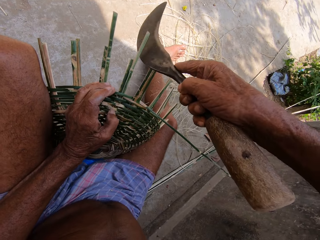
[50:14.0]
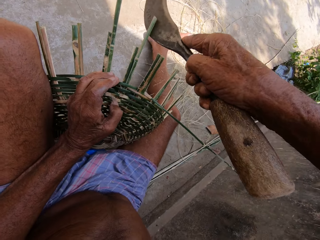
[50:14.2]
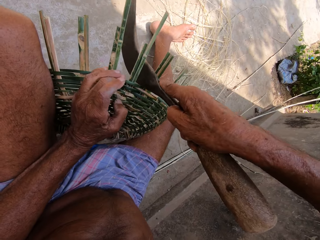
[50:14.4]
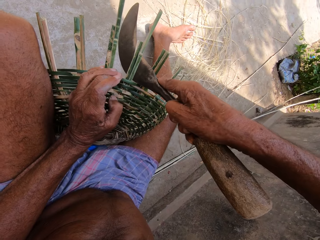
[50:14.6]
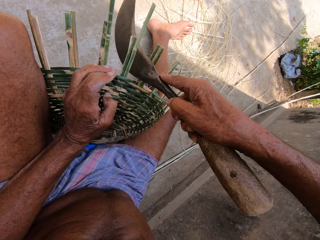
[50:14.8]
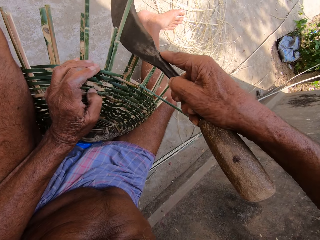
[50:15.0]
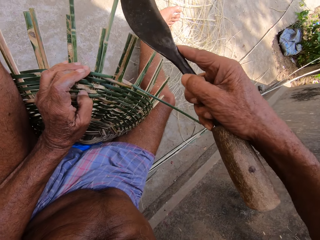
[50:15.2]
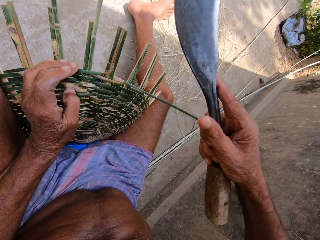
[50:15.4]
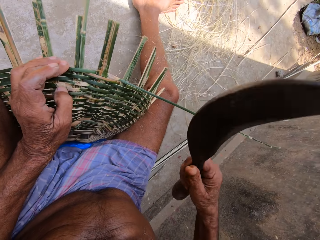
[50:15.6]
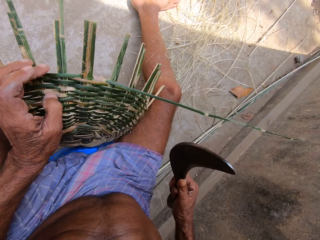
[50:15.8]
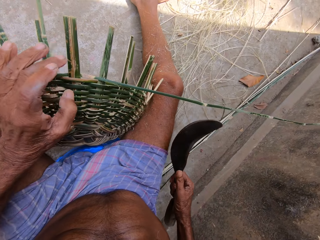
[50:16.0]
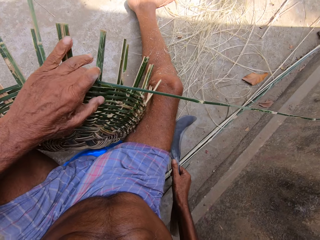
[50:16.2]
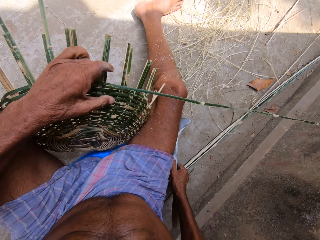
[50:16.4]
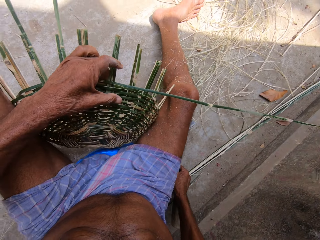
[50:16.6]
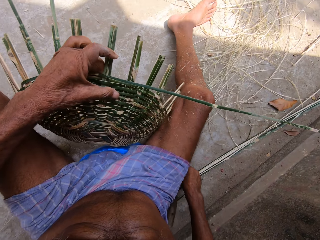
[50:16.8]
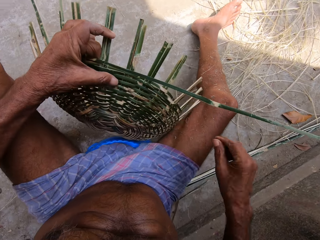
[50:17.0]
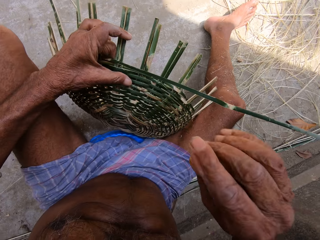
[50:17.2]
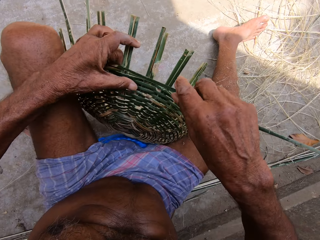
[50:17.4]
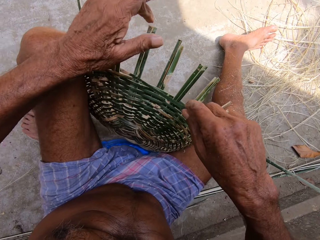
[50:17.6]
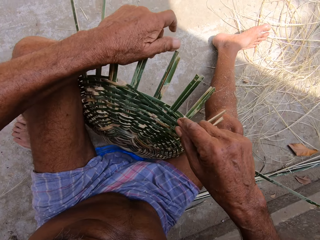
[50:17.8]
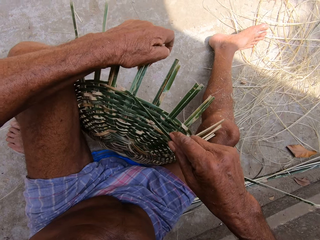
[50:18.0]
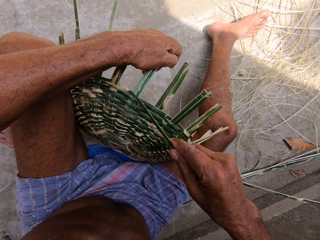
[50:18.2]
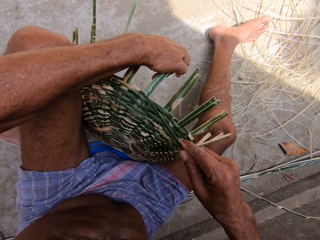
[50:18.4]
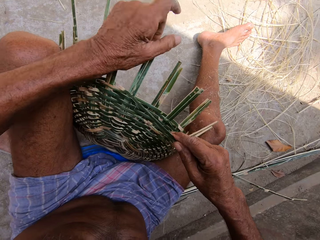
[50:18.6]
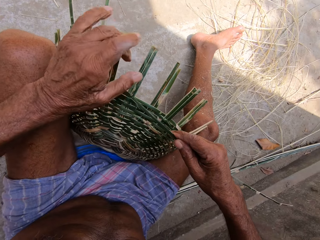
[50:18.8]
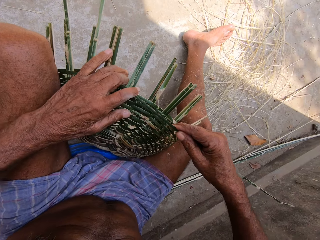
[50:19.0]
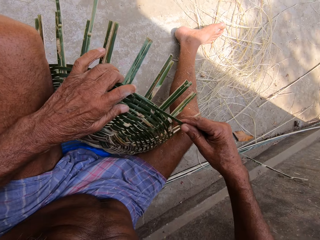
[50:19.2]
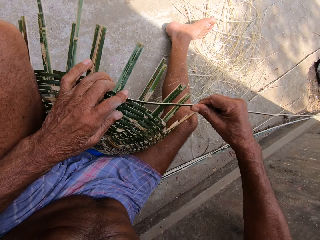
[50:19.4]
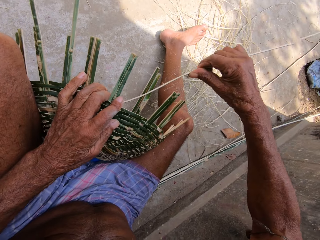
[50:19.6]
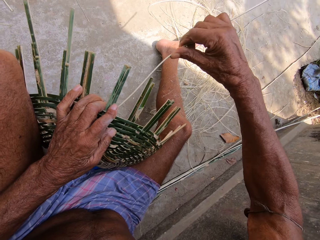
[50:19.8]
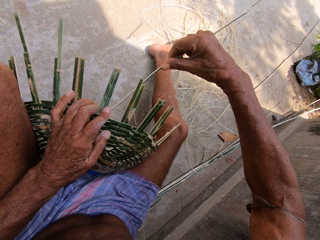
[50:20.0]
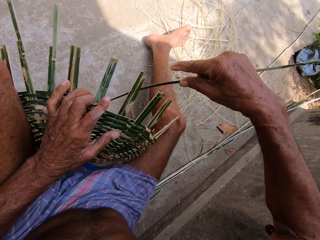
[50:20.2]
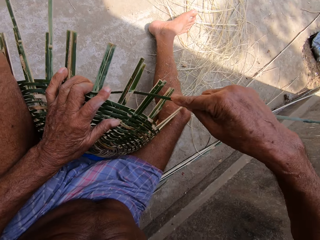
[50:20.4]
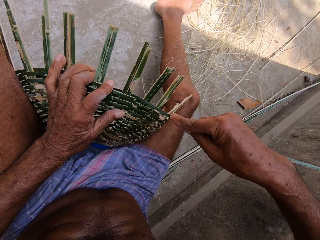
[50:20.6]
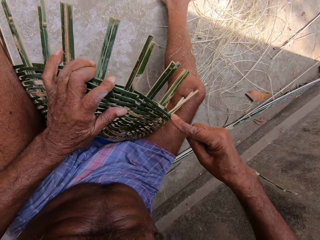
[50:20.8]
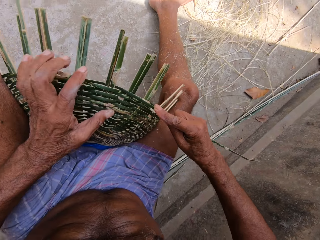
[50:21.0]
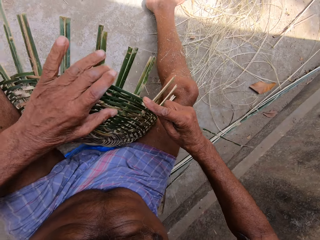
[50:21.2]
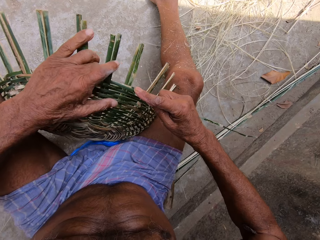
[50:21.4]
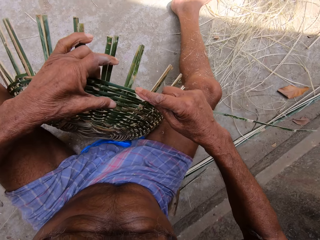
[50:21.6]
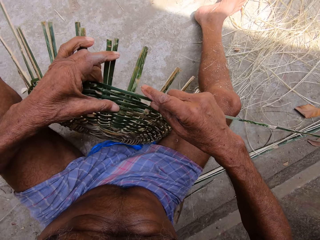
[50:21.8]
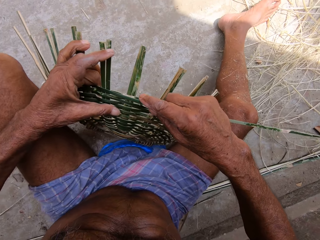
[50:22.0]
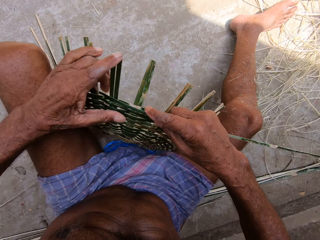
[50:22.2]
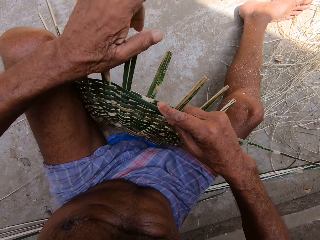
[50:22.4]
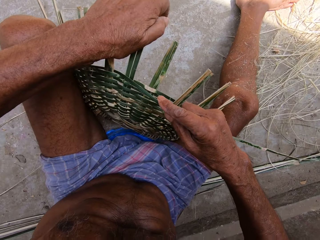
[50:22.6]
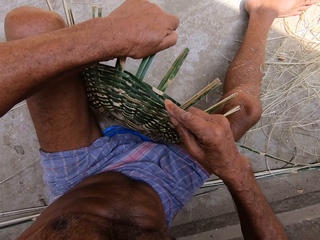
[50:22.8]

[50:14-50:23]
The camera wearer hits the strands of fiber. He cuts the bamboo strip with the weaving knife in his right hand. He drops the weaving knife in his right hand on the floor. He turns the basket in his left hand. He presses the basket with his left hand. He holds the basket with his left hand. He weaves the basket with the bamboo strip in his right hand. He turns the basket in his left hand.

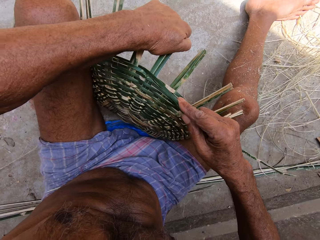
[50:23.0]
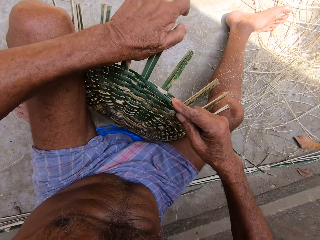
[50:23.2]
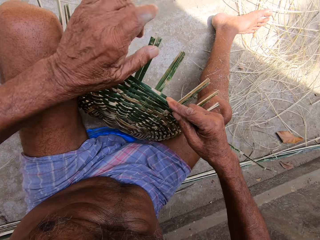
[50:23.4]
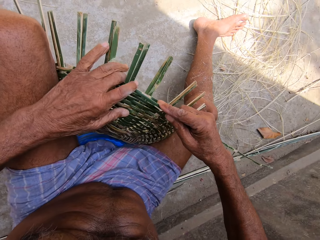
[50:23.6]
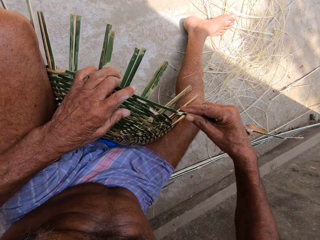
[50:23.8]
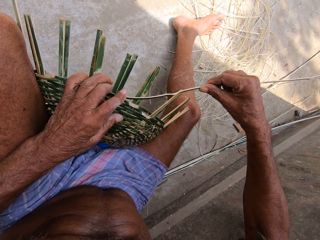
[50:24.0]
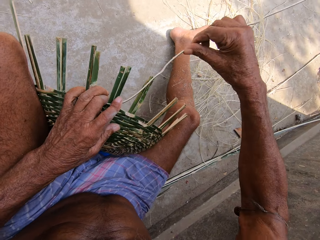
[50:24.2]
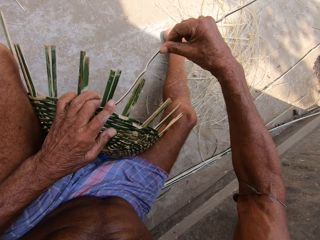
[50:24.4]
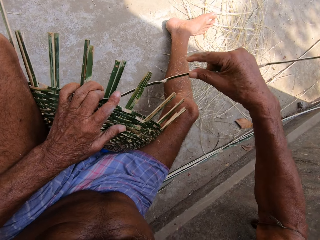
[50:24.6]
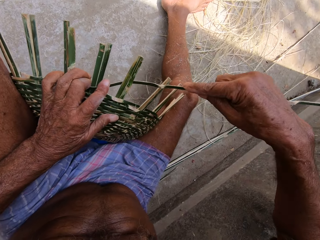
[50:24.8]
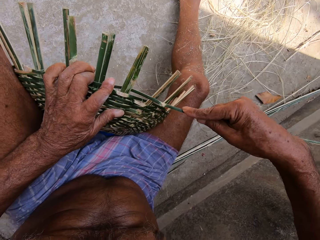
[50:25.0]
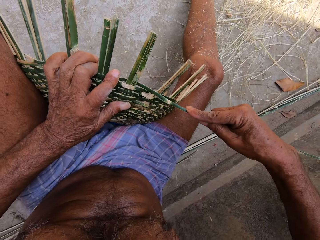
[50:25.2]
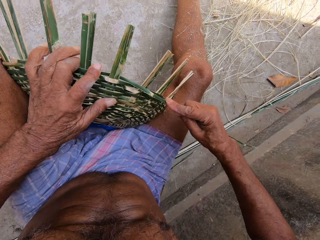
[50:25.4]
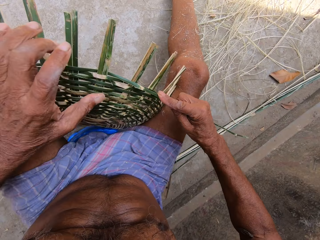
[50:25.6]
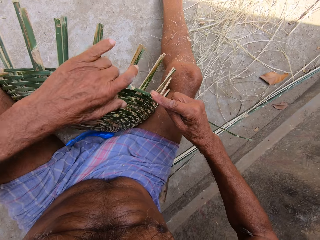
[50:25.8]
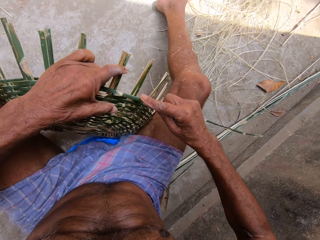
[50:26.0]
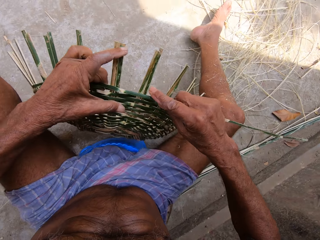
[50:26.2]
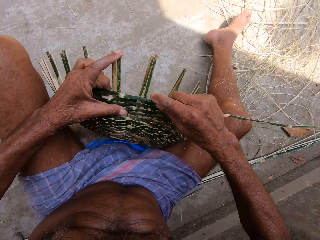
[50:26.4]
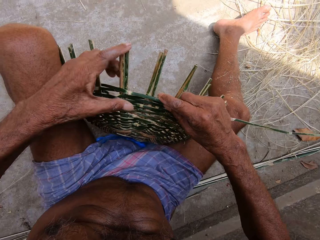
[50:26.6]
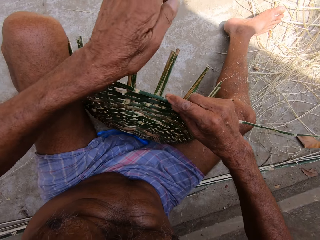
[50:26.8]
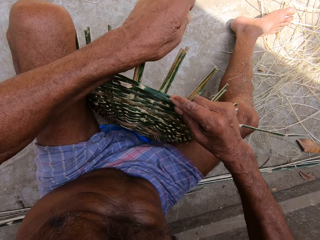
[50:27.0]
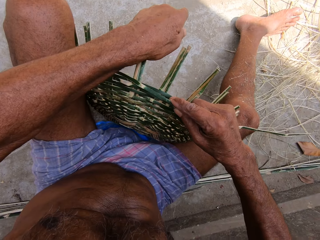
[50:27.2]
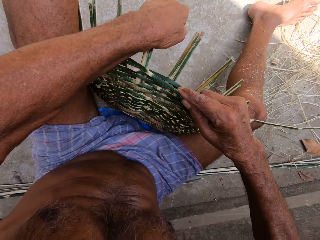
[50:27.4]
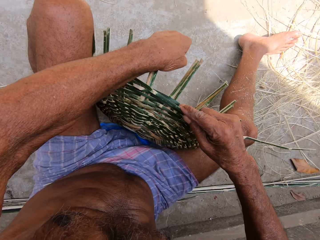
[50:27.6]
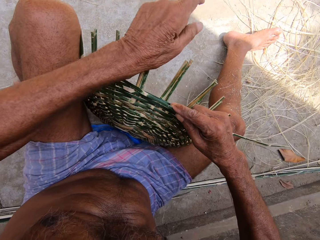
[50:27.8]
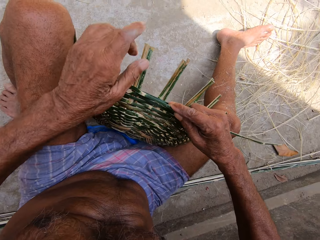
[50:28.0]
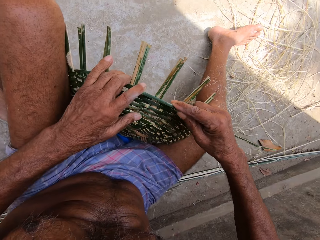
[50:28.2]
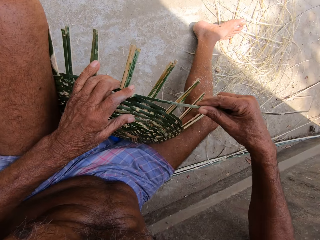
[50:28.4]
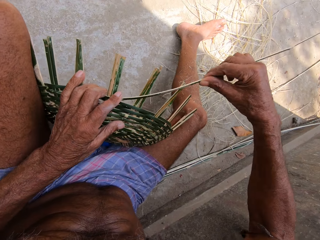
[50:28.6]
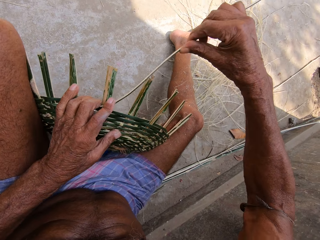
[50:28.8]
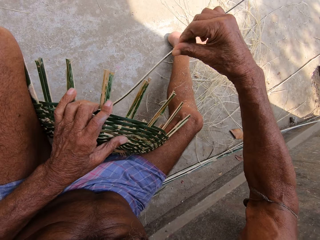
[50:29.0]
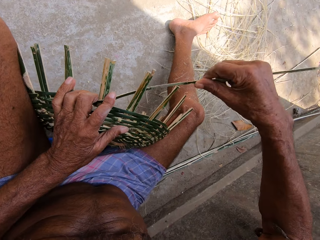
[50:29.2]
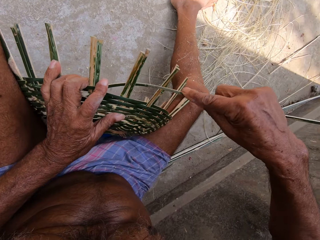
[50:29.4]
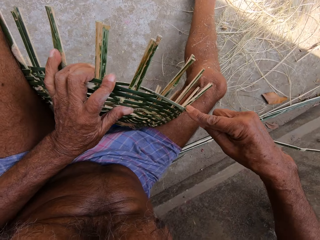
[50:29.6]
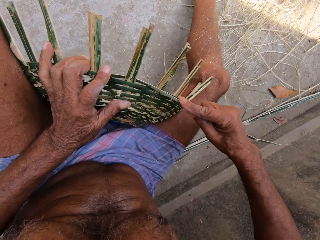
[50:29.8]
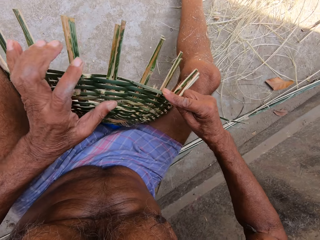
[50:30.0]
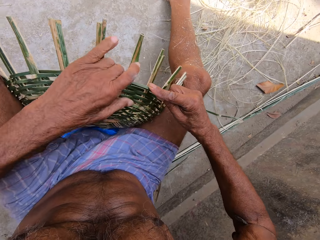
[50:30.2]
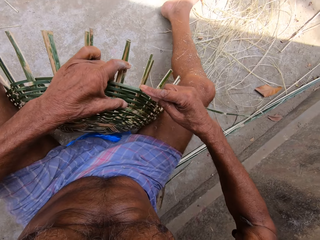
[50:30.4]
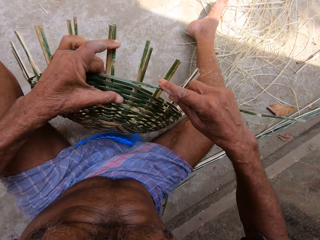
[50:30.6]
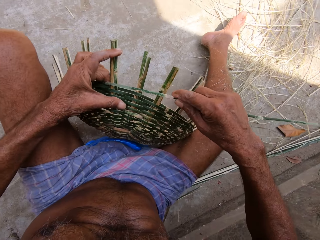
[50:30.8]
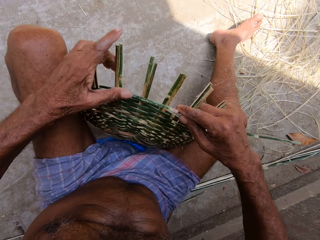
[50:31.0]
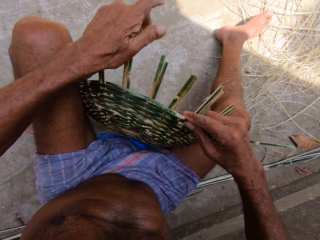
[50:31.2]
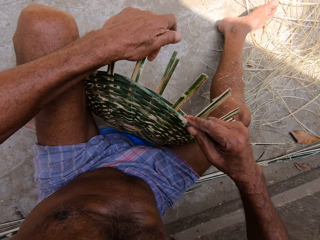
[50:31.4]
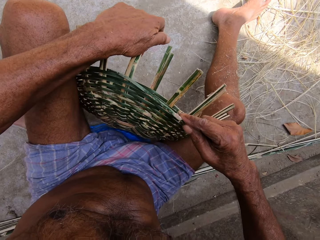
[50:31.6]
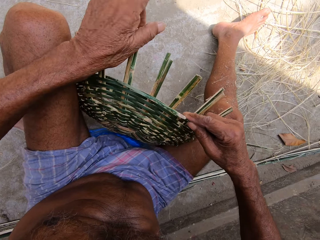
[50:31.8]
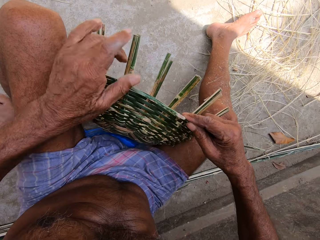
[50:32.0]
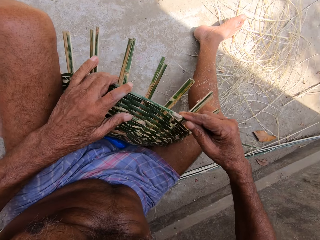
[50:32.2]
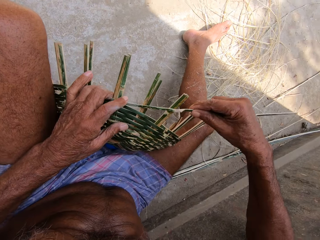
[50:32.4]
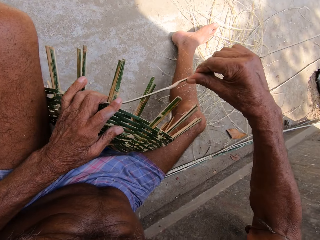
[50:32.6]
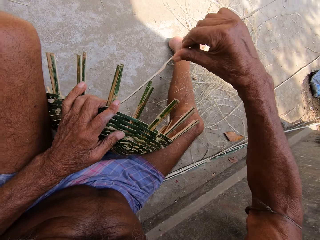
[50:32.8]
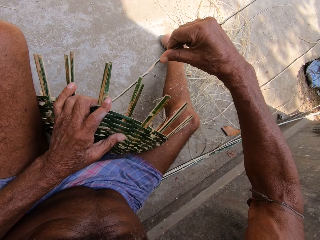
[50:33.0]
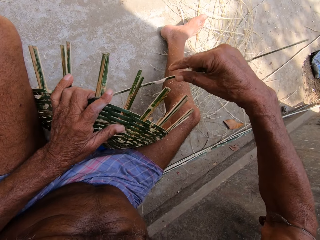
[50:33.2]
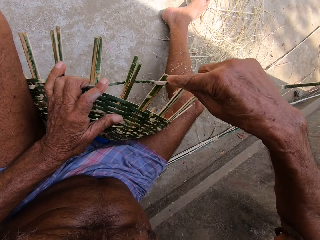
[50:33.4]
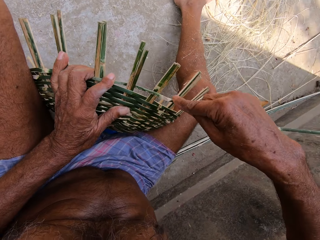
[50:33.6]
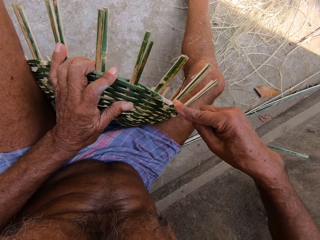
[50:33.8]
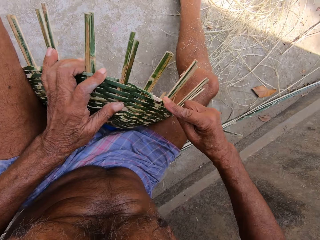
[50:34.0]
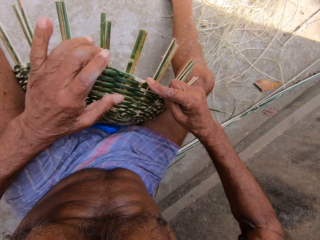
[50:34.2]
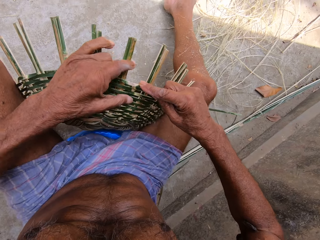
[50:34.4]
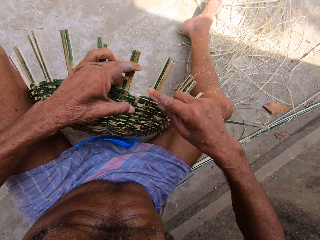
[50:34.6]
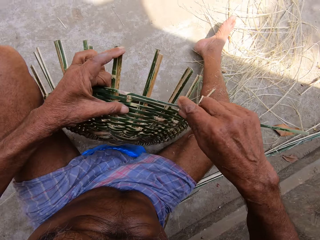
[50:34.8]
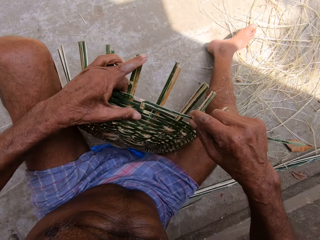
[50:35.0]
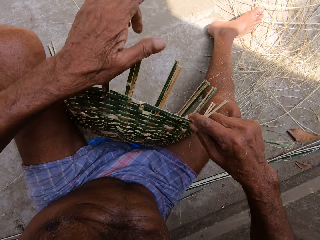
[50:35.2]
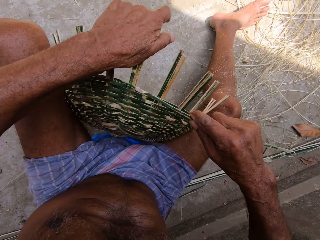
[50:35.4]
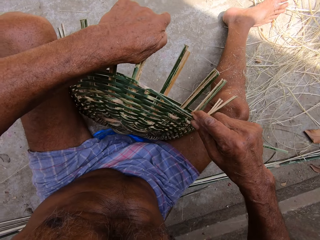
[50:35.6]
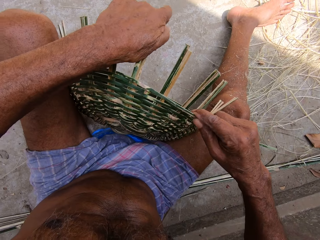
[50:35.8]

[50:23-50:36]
The camera wearer presses the basket with his left hand. He holds the basket with his left hand. He weaves the basket with the bamboo strip in his right hand. He turns the basket in his left hand. He presses the basket with his left hand. He holds the basket with his left hand. He weaves the basket with the bamboo strip in his right hand. He turns the basket in his left hand. He presses the basket with his left hand. He holds the basket with his left hand. He weaves the basket with the bamboo strip in his right hand. He turns the basket in his left hand. He presses the basket with his left hand.
